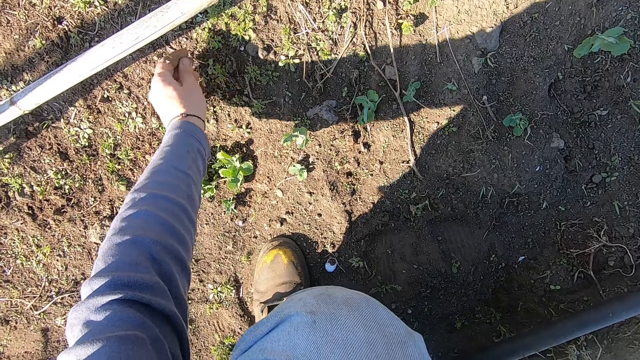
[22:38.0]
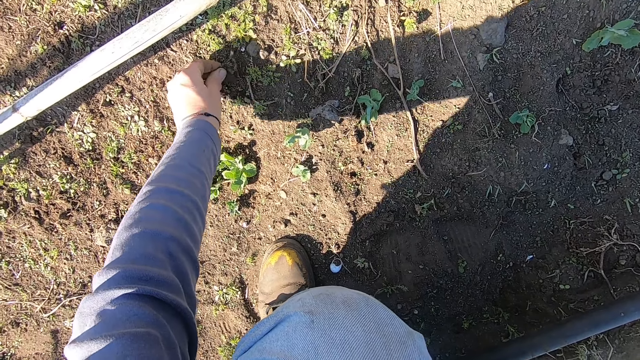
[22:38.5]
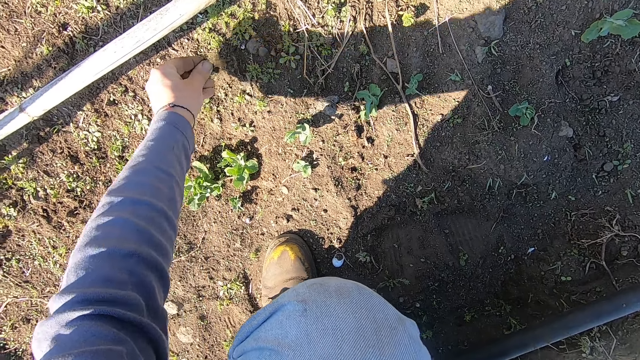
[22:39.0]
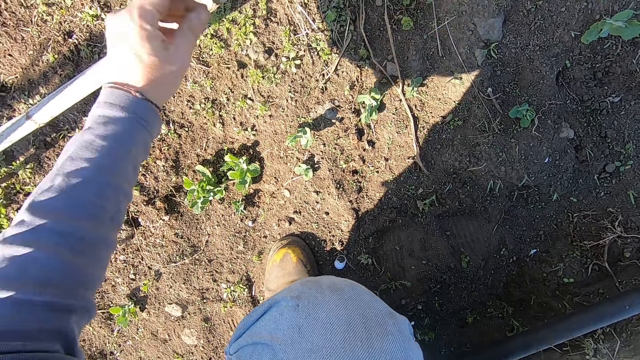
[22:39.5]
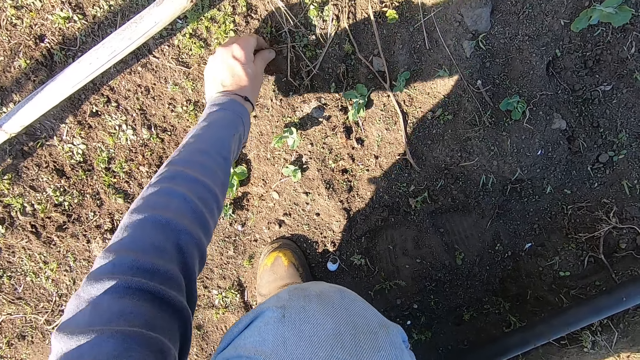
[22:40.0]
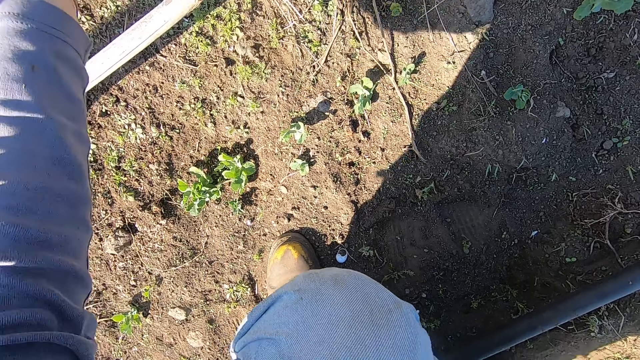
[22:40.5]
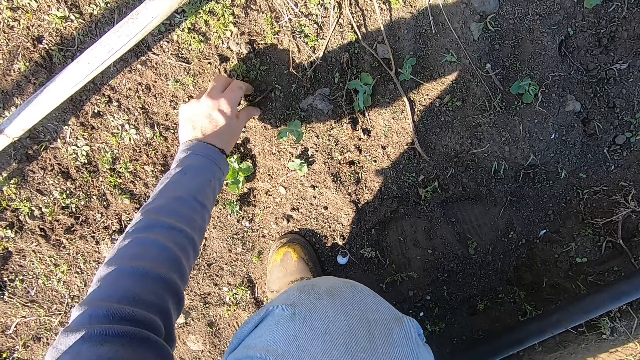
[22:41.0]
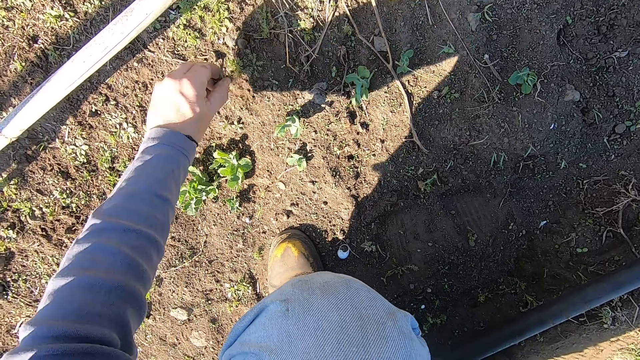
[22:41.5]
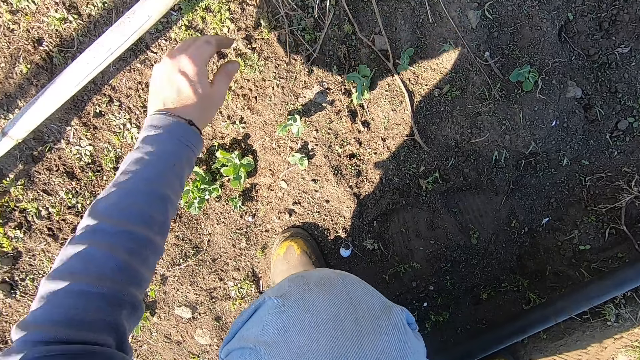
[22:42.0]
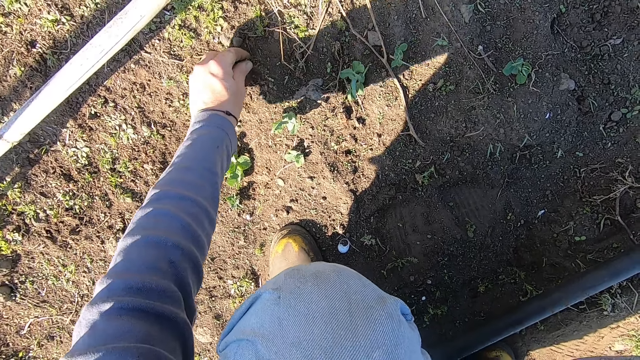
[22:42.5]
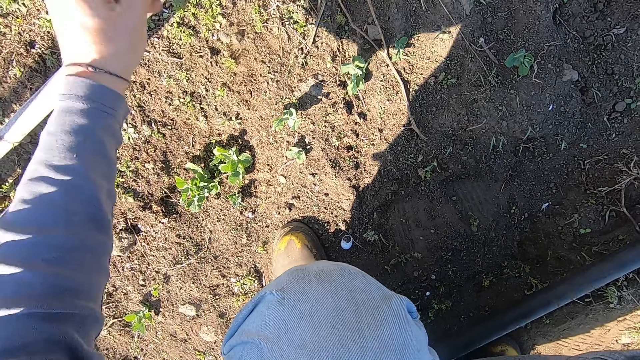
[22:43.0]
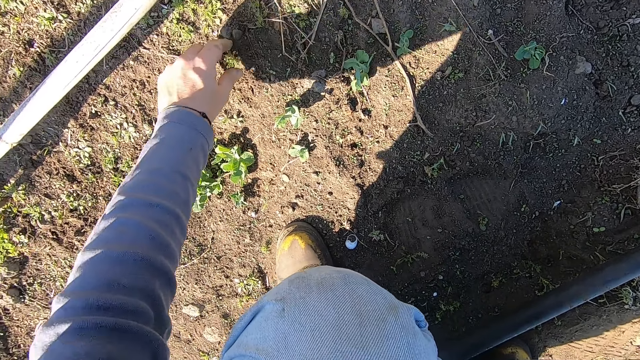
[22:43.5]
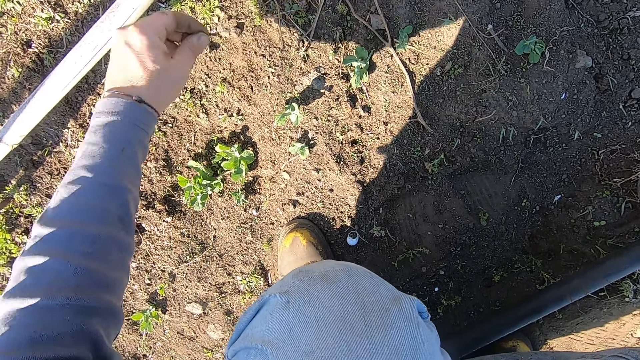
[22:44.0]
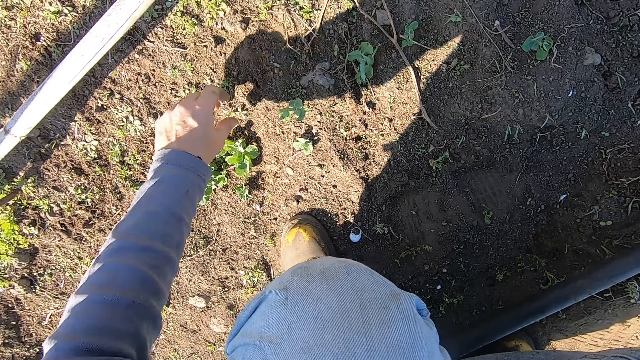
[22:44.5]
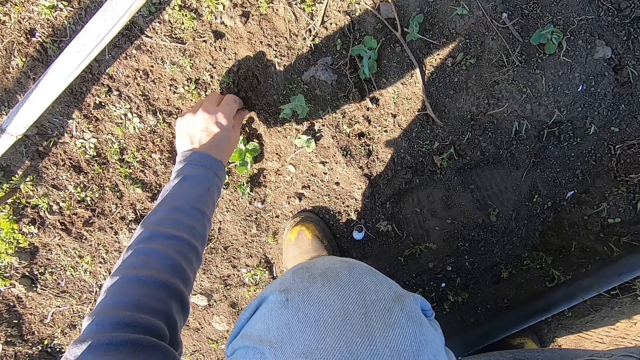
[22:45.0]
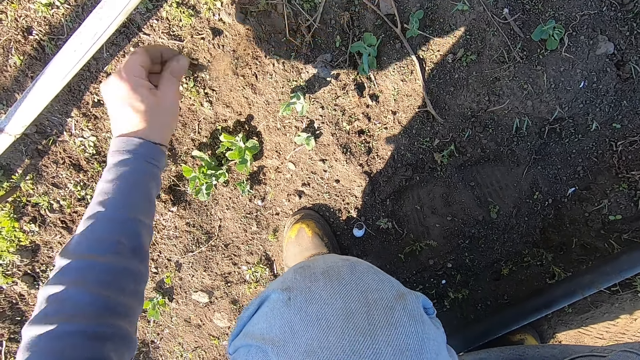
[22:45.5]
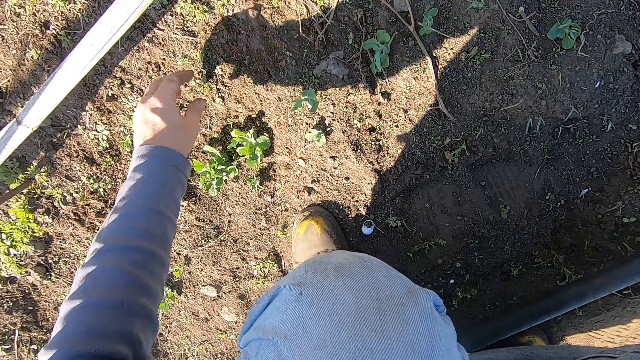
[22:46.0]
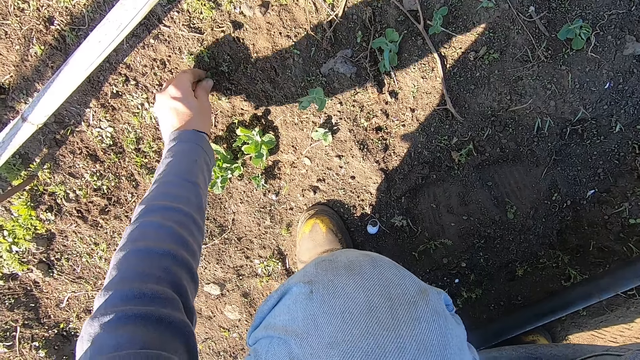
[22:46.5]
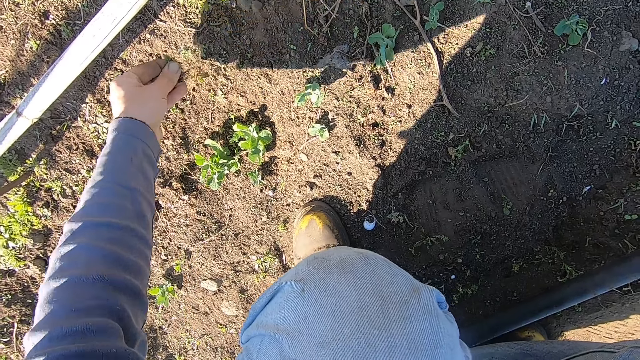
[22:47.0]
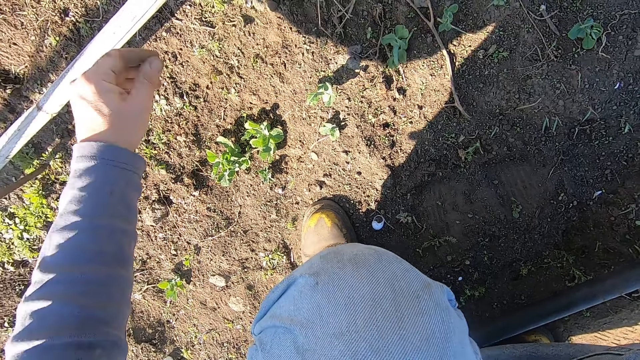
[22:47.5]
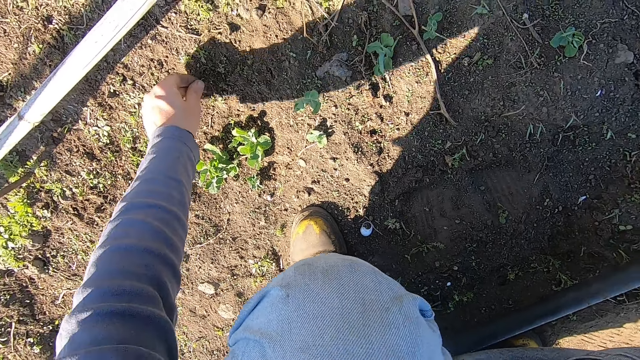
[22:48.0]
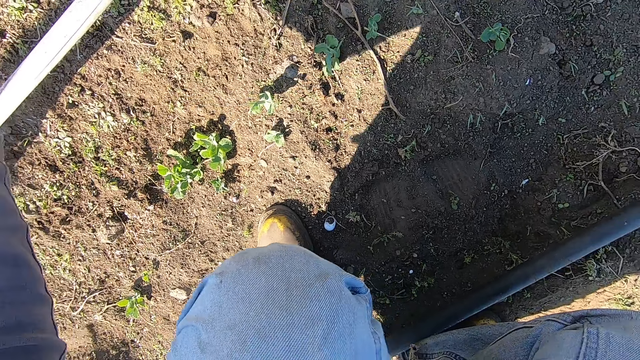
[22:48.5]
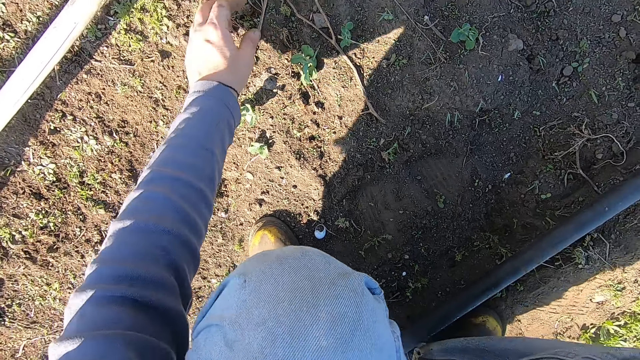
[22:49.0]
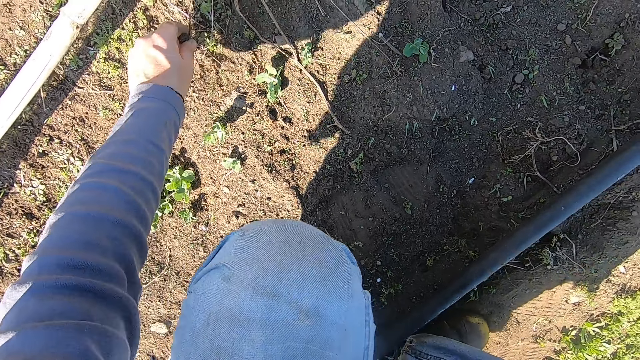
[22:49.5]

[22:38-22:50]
The camera wearer uproots a weed on the ground with his left hand and throws away the weed. He uproots a weed on the ground with his left hand and throws away the weed. He uproots a weed on the ground with his left hand and throws away the weed. He uproots a weed on the ground with his left hand and throws away the weed. He uproots a weed on the ground with his left hand and throws away the weed. He uproots a weed on the ground with his left hand and throws away the weed. He uproots a weed on the ground with his left hand and throws away the weed. He uproots a weed on the ground with his left hand and throws away the weed. He uproots a weed on the ground with his left hand.

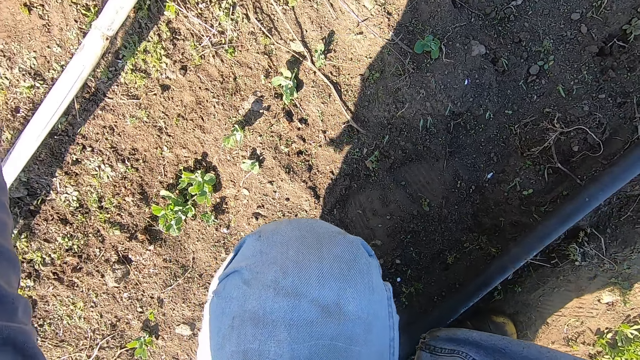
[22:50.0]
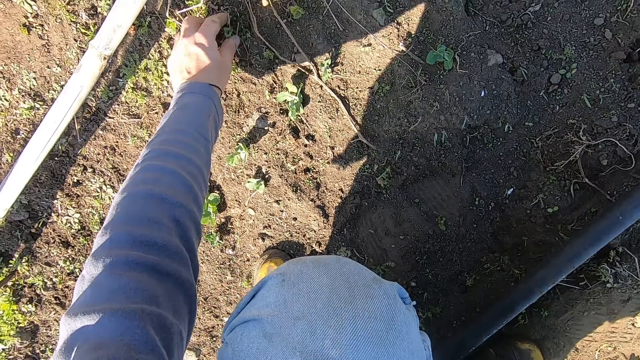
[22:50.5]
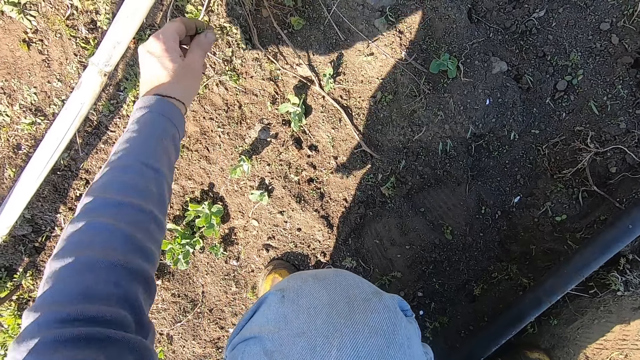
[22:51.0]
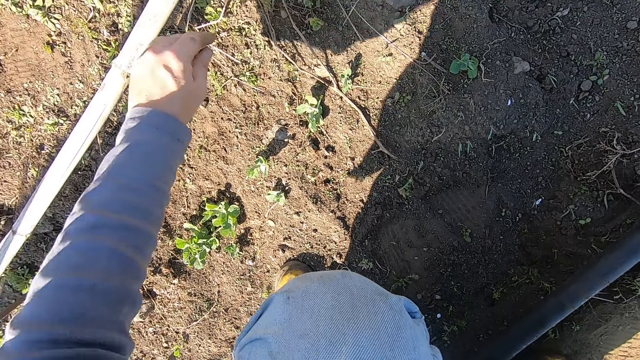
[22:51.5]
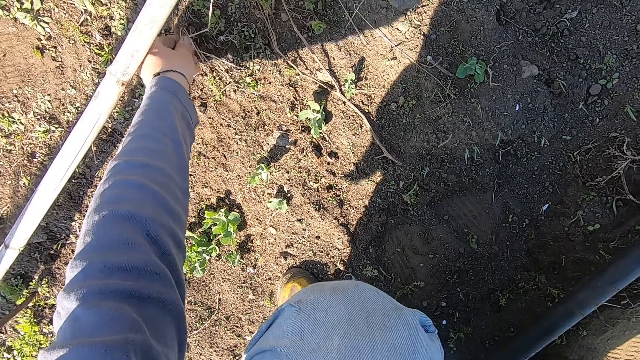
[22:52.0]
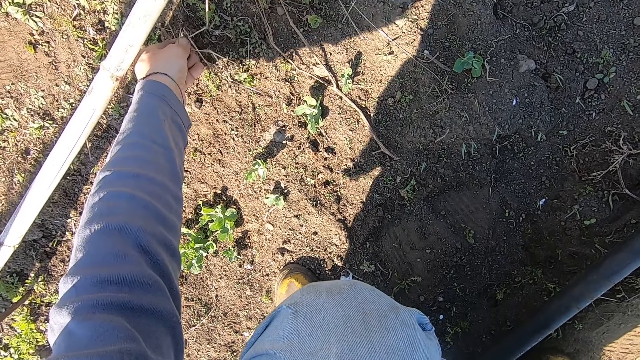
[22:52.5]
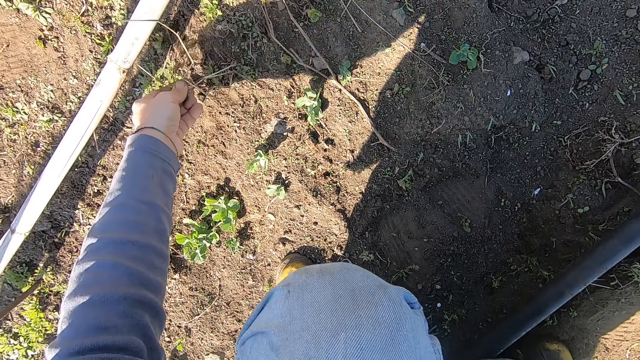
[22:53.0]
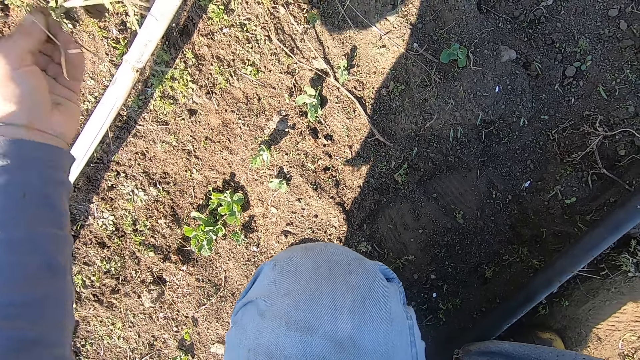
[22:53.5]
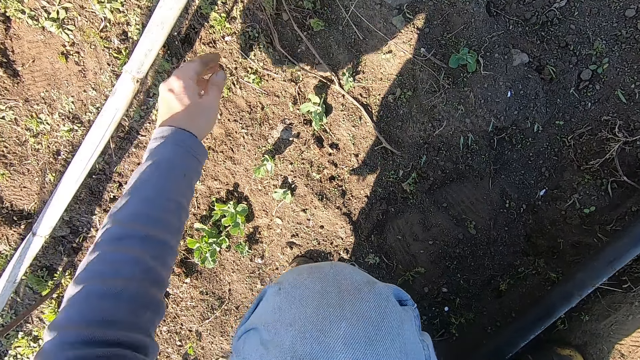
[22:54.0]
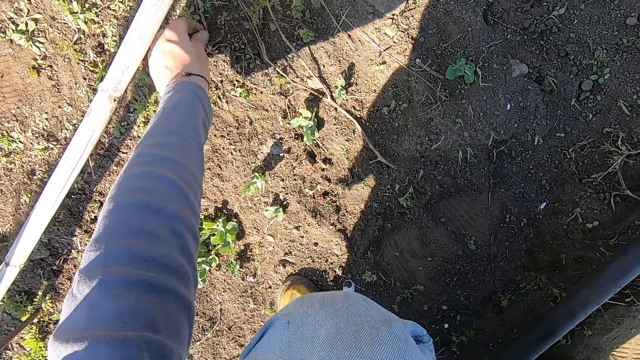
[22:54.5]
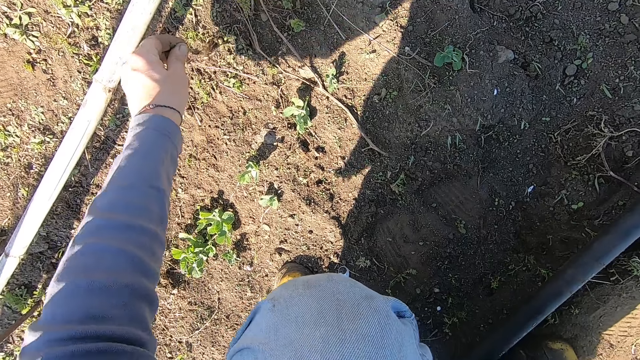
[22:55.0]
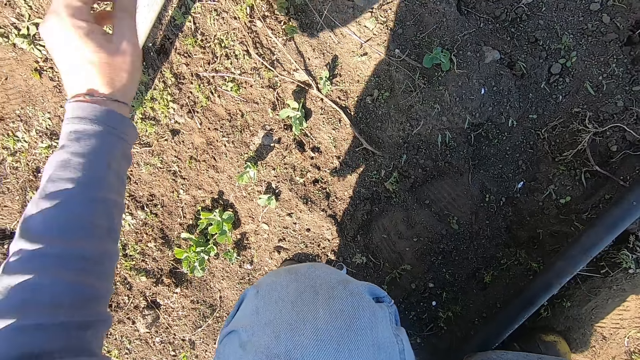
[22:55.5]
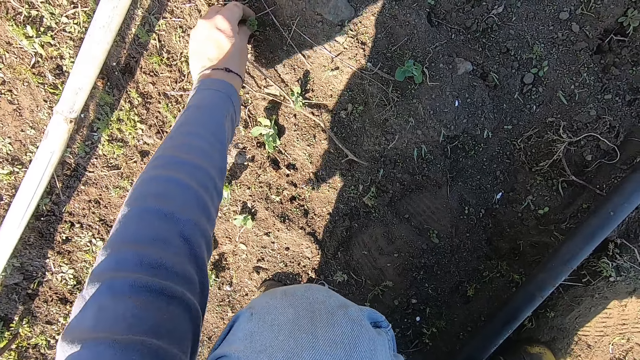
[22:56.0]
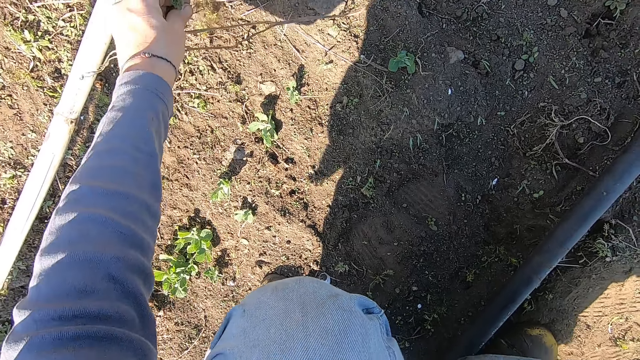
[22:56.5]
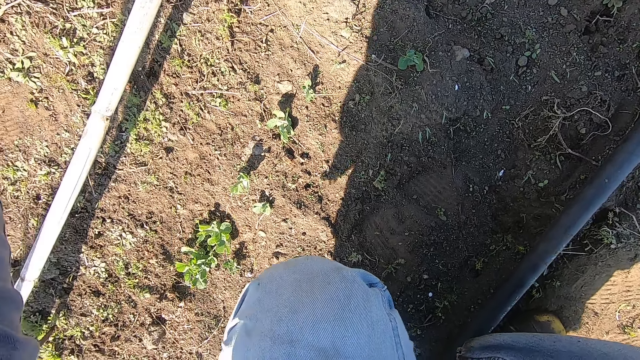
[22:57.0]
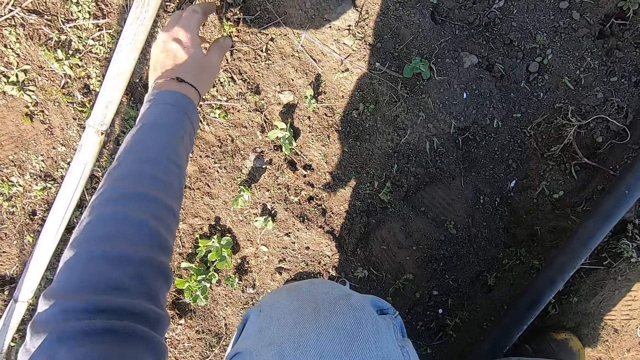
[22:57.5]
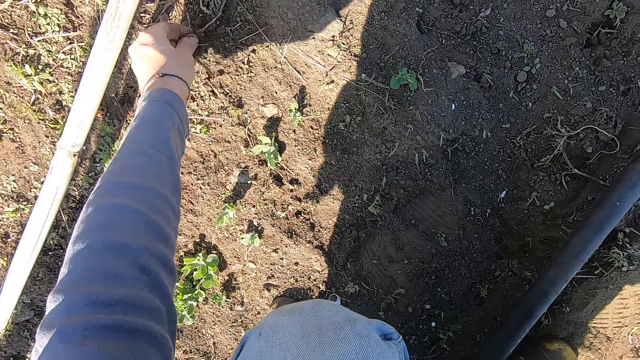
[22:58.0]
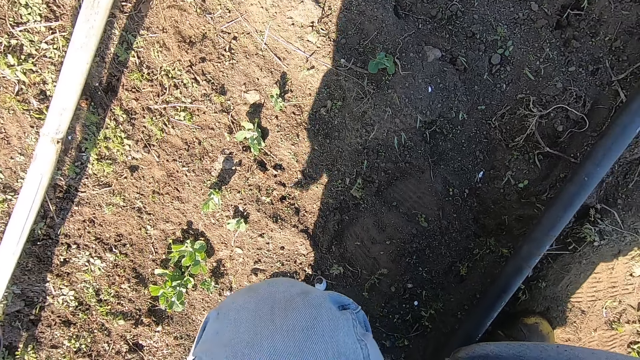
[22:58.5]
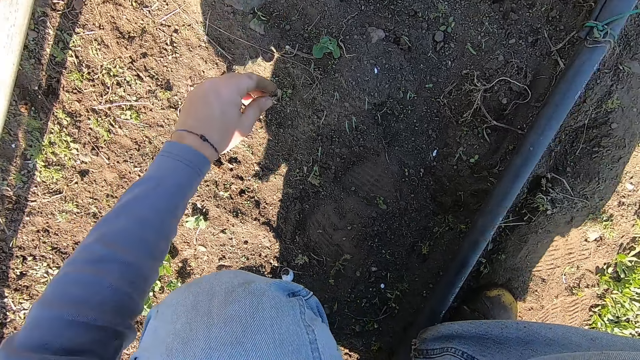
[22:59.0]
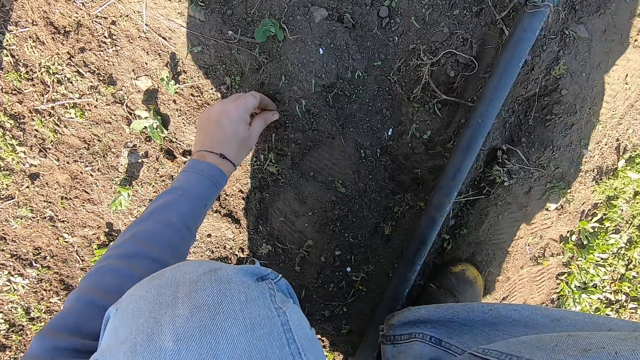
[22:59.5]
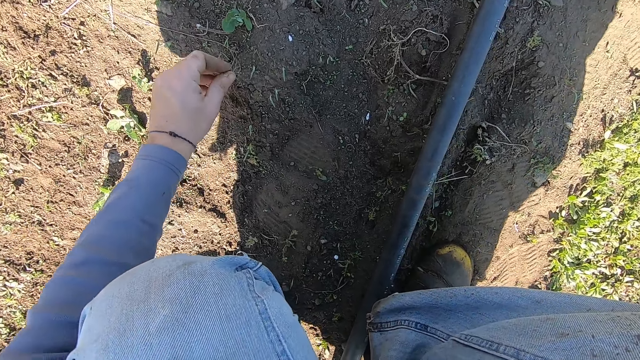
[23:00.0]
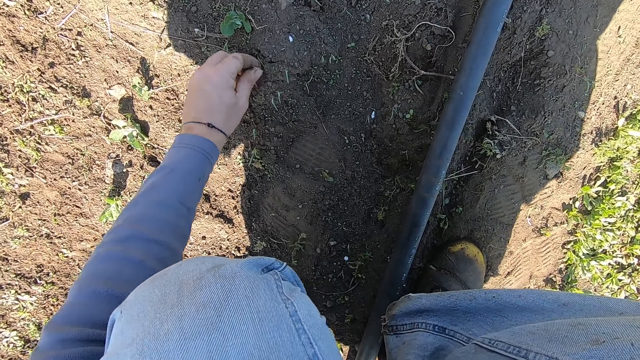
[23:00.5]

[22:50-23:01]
The camera wearer throws away the weed. He uproots a weed on the ground with his left hand and throws away the weed. He uproots a weed on the ground with his left hand and throws away the weed. He uproots a weed on the ground with his left hand and throws away the weed. He uproots a weed on the ground with his left hand and throws away the weed. He uproots a weed on the ground with his left hand and throws away the weed. He uproots weeds on the ground with his left hand.
